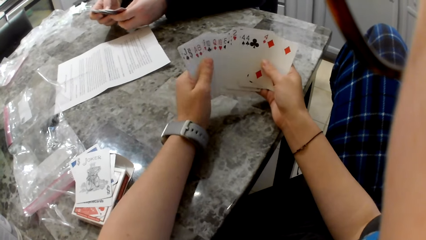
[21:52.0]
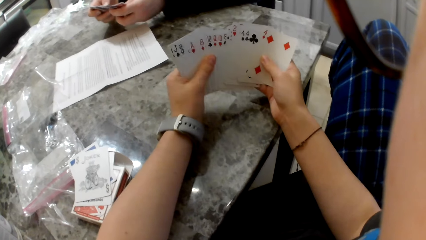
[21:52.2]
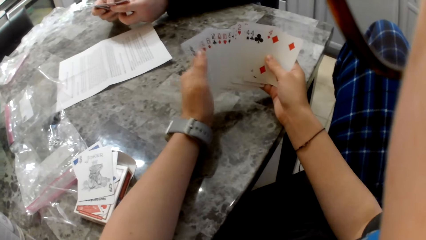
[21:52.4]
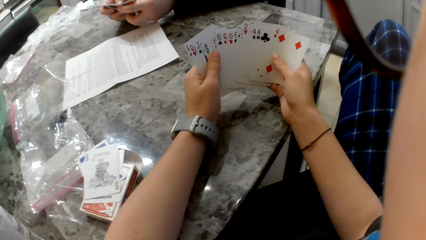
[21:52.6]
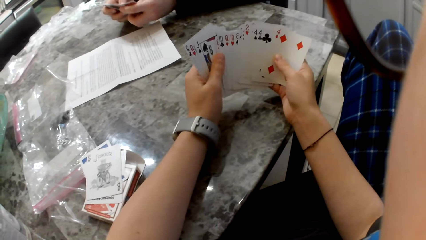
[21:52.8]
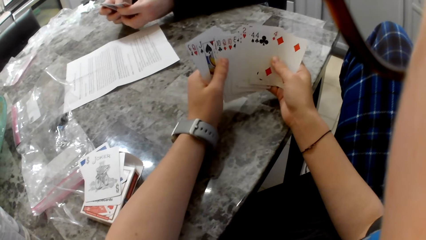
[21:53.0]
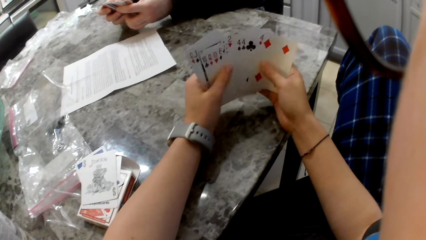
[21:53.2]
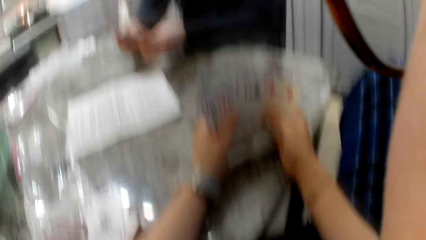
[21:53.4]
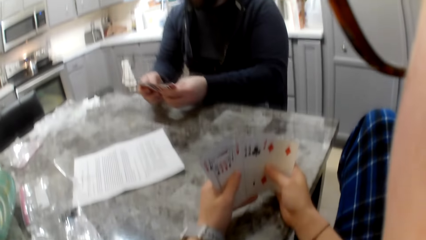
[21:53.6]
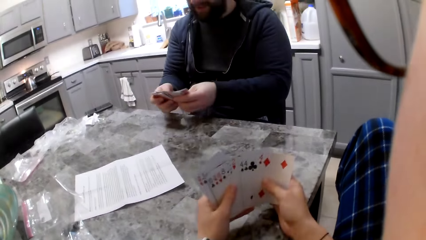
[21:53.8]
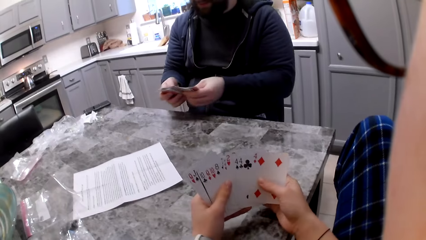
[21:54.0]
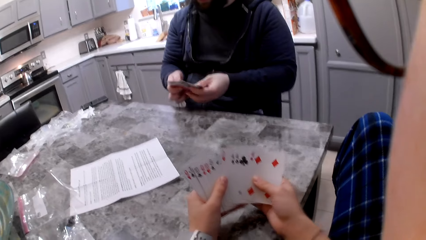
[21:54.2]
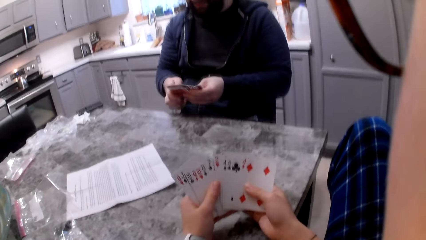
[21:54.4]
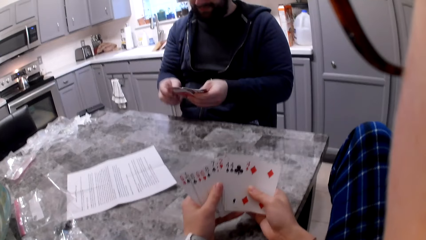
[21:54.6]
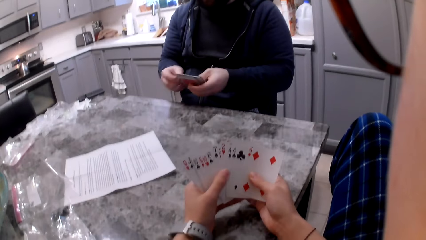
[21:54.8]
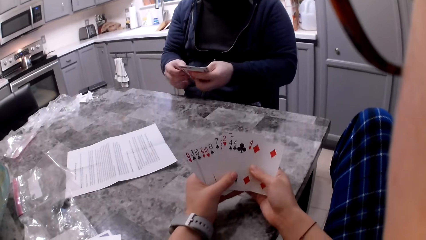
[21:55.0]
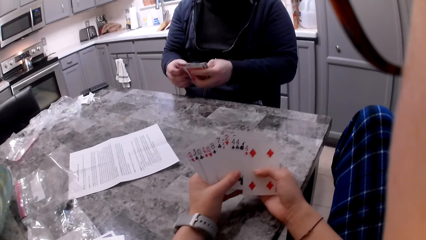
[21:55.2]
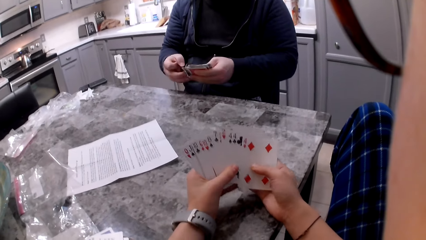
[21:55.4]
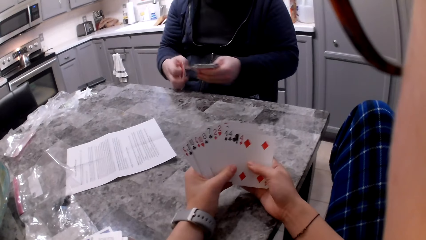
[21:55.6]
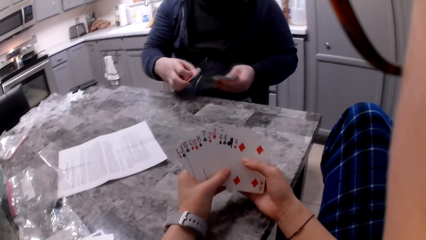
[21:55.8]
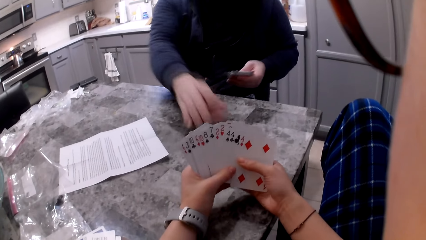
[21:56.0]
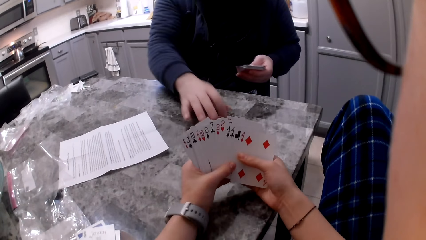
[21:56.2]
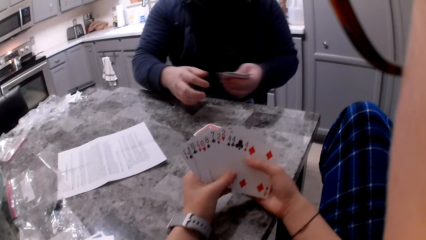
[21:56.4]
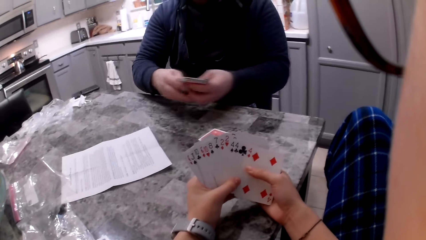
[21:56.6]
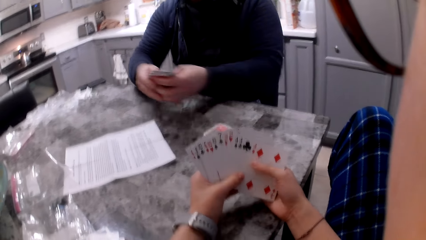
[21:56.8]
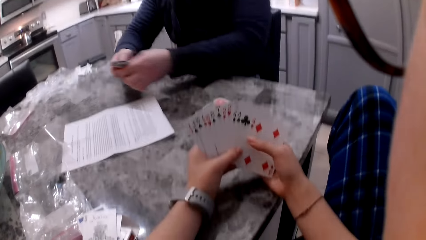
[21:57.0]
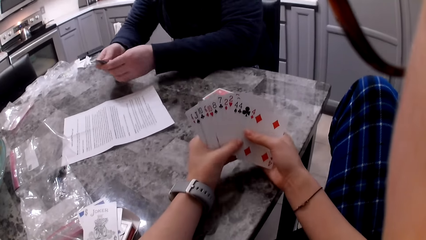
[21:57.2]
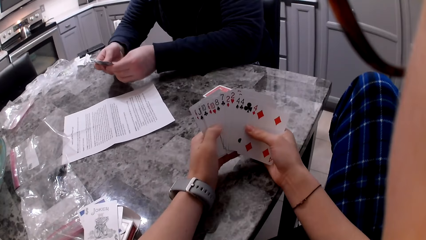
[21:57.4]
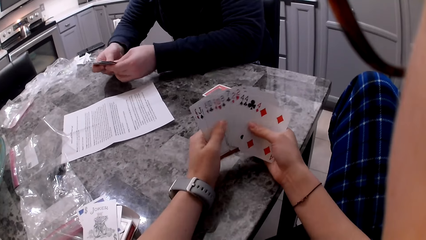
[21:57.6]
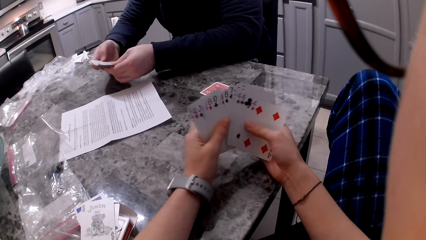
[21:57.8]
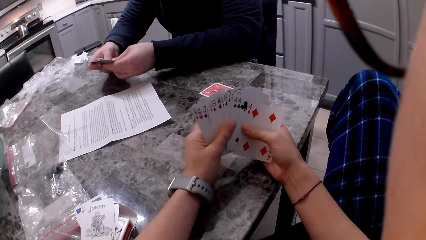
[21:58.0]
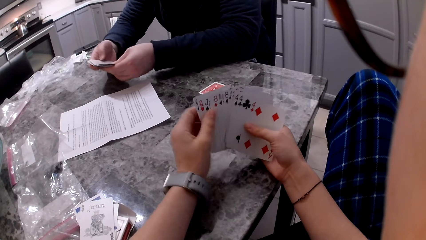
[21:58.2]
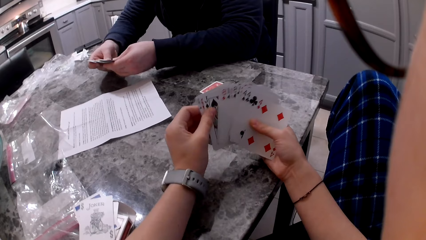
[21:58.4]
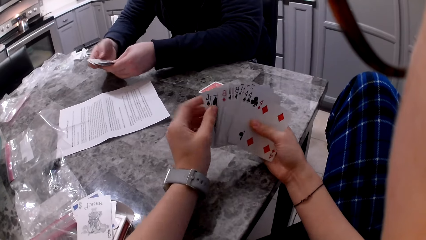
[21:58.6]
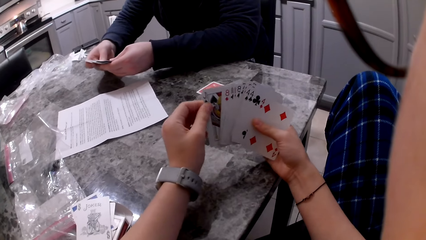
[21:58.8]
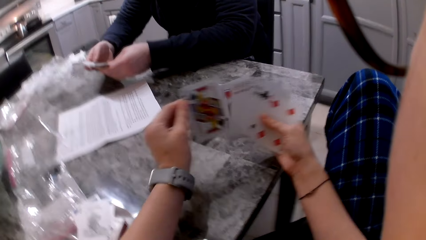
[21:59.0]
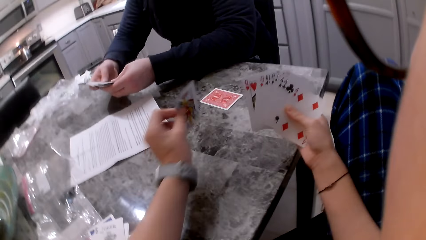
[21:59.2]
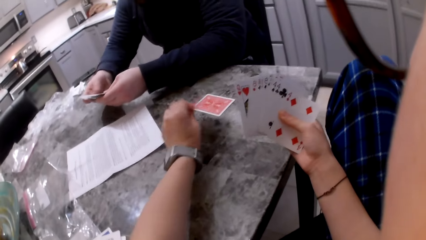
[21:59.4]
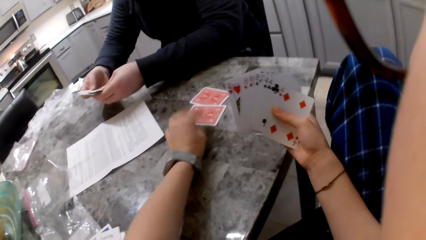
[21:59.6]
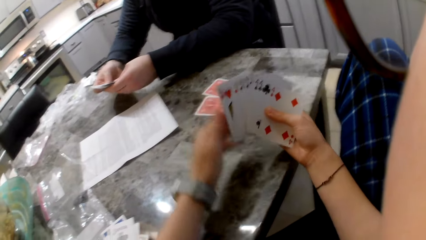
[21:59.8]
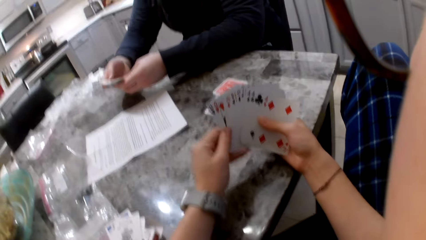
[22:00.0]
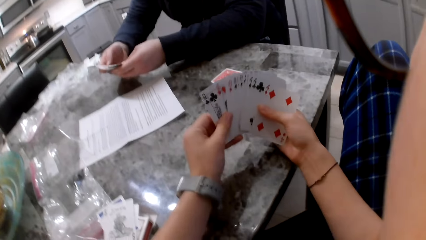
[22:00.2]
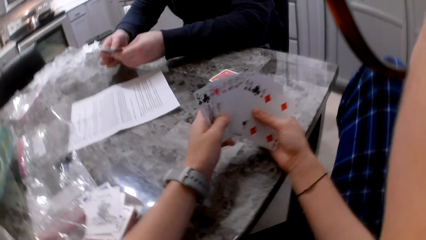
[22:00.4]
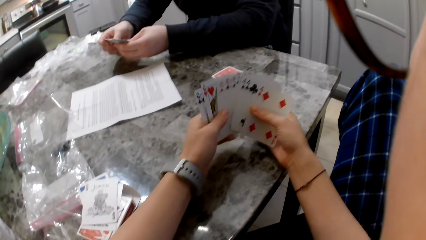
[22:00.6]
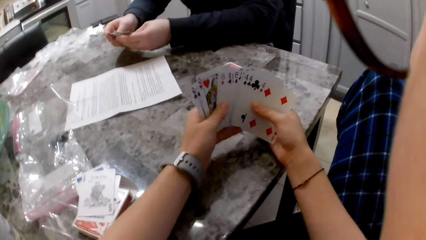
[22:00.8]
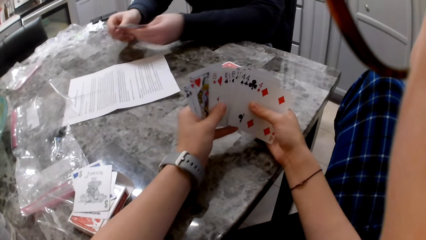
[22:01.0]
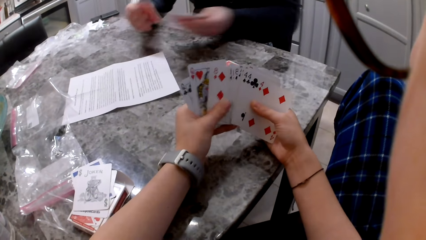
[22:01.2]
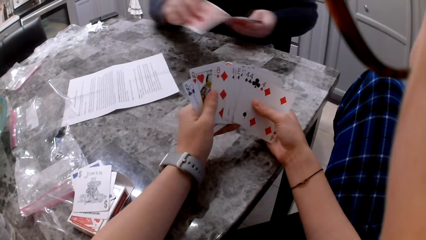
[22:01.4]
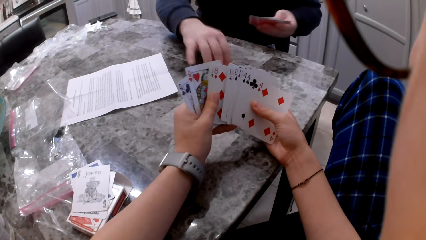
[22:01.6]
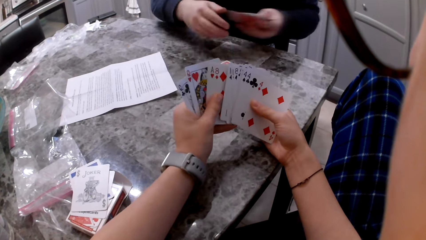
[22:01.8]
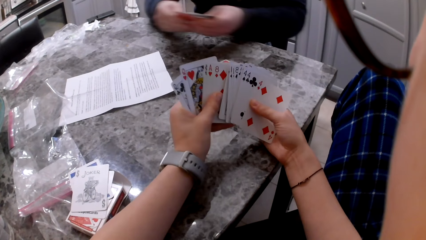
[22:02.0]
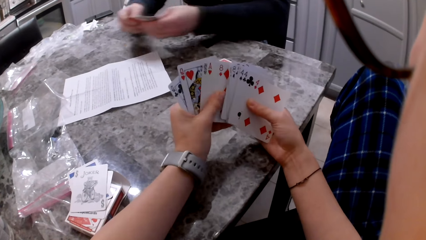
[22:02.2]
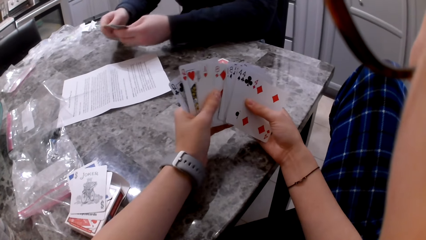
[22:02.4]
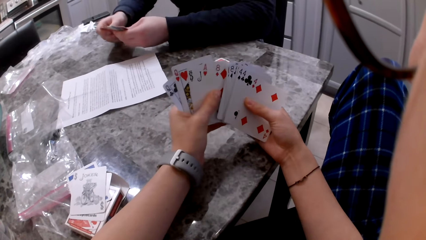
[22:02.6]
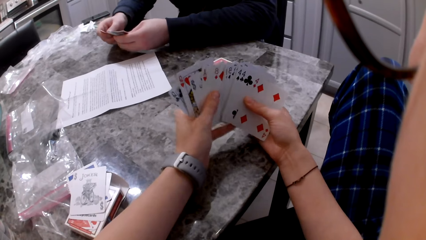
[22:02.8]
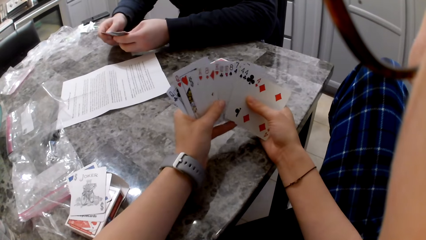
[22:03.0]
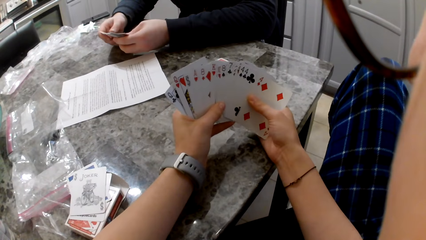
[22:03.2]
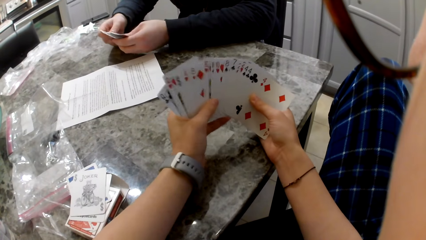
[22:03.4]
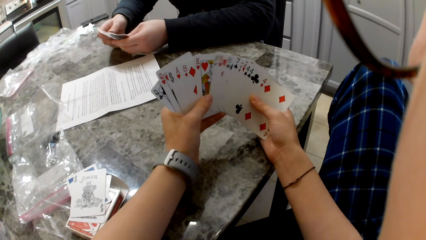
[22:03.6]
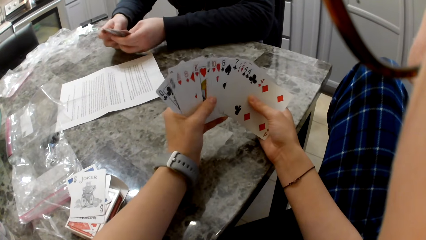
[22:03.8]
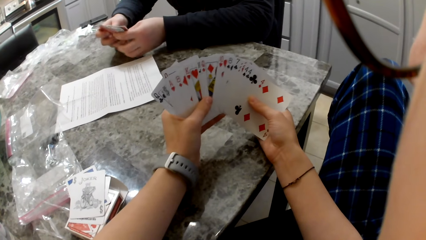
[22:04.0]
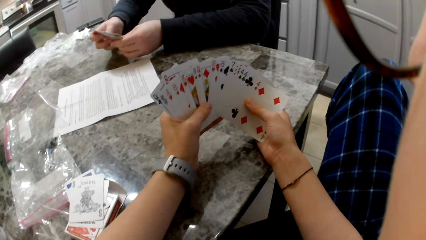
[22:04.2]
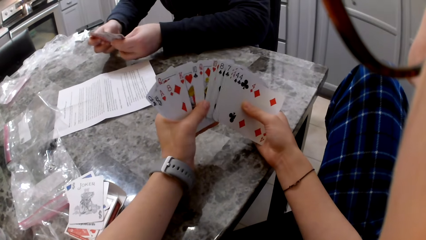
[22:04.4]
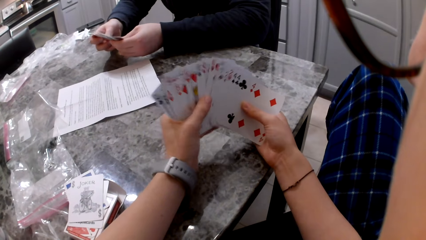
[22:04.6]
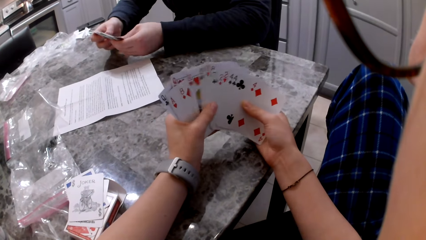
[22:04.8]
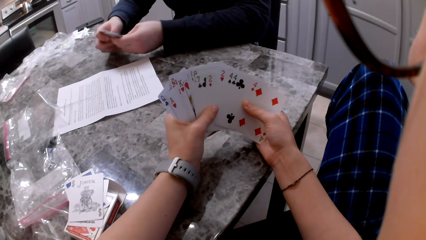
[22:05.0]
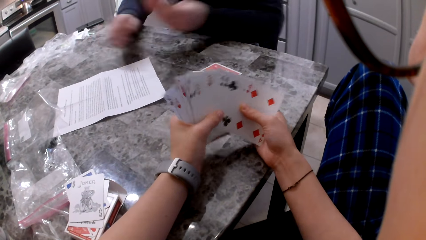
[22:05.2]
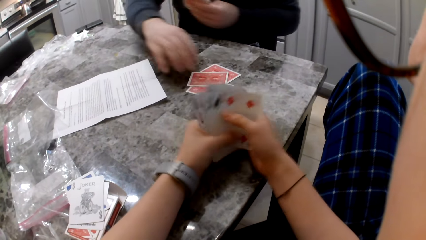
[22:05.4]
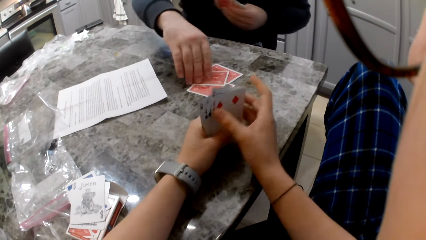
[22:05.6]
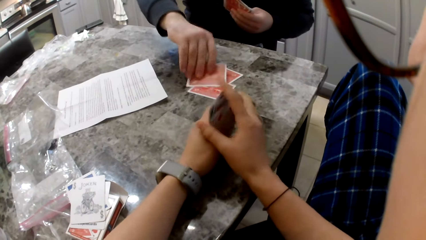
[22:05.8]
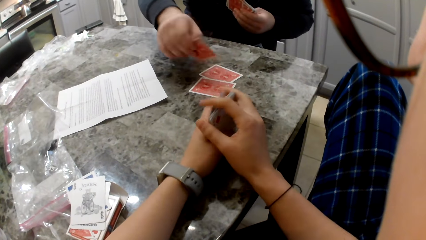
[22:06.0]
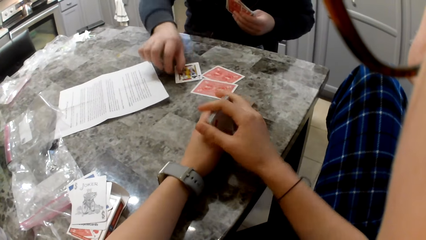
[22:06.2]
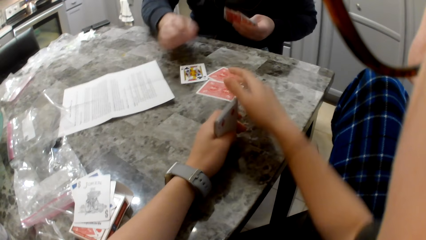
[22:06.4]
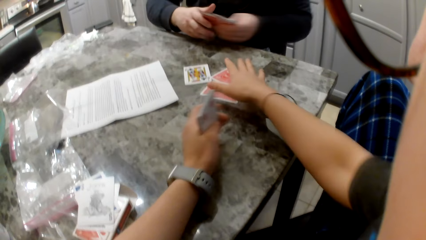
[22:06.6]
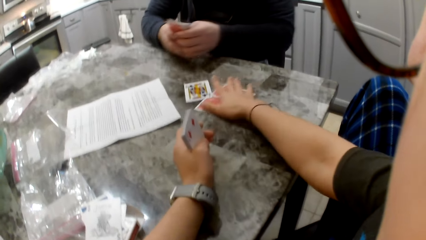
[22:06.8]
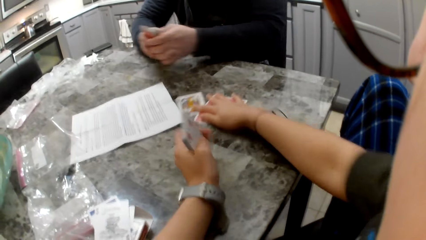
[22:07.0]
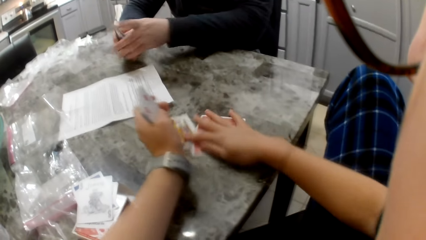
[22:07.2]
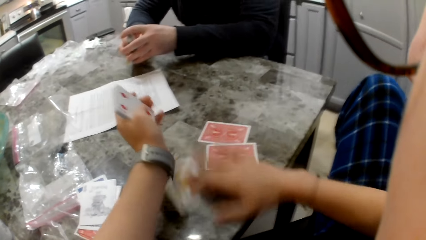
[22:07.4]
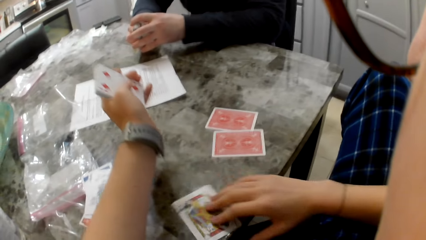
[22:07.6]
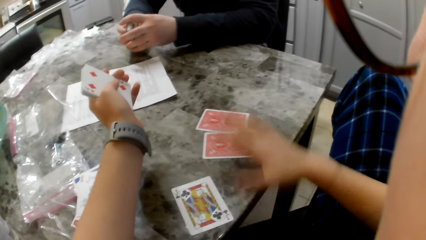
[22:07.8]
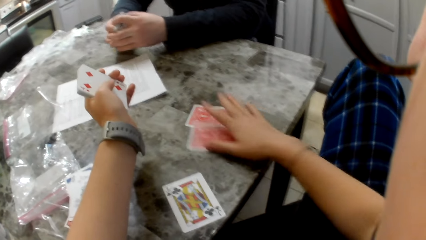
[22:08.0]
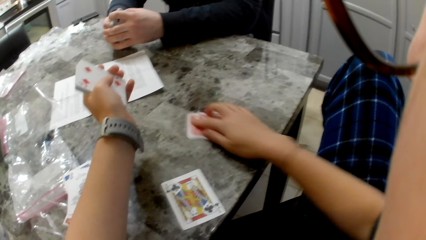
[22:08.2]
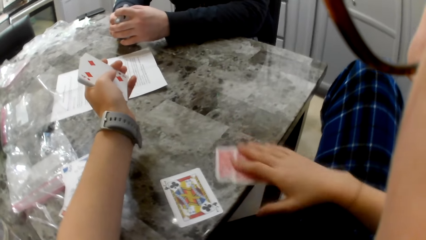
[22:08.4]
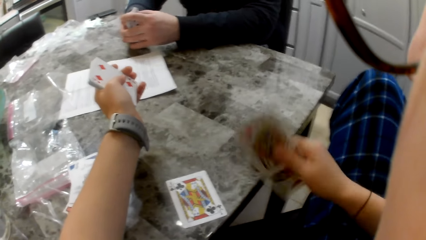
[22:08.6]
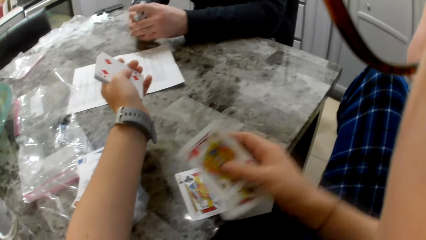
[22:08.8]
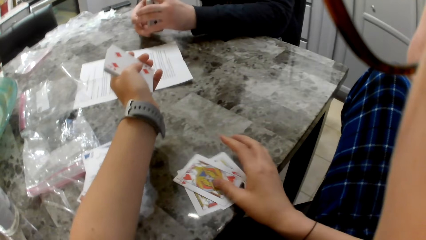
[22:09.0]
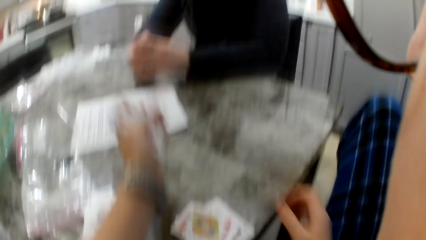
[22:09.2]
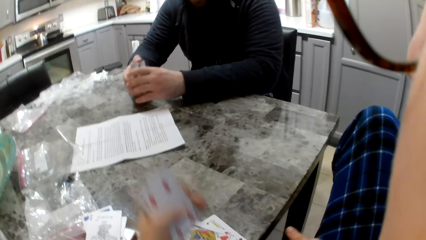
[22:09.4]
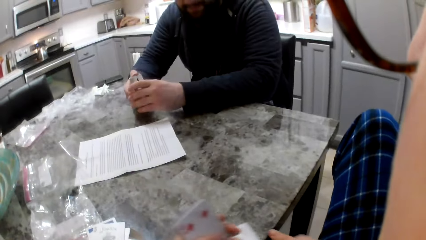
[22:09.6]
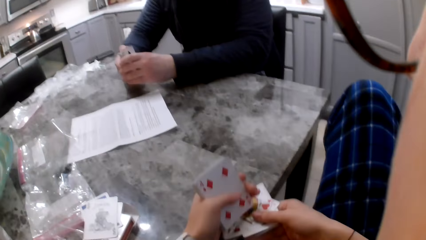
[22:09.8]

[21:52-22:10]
A man picks up a card with his right hand. He drops the cards on the counter and shuffles the cards in his hands. The camera wearer shuffles the cards in their hands. They pick up a card with their right hand, drop the card on the counter, and shuffle the cards in their hands. The man picks up a card with his right hand. He drops the card on the counter. He shuffles the cards in his hands. The camera wearer shuffles the cards in their hands. The man flips a card with his left hand on the table. The camera wearer aligns the cards in their hands. They move a card towards themselves on the counter. The man aligns the cards in his hands. The camera wearer flips a card with their right hand.
